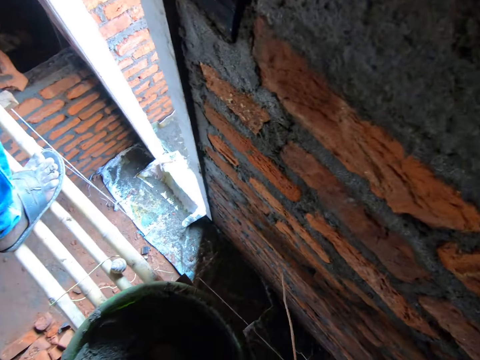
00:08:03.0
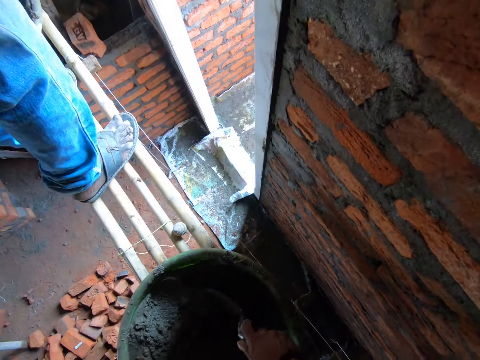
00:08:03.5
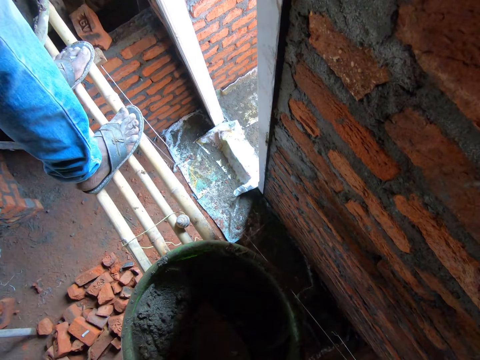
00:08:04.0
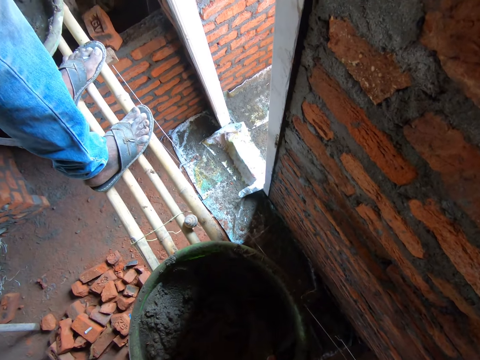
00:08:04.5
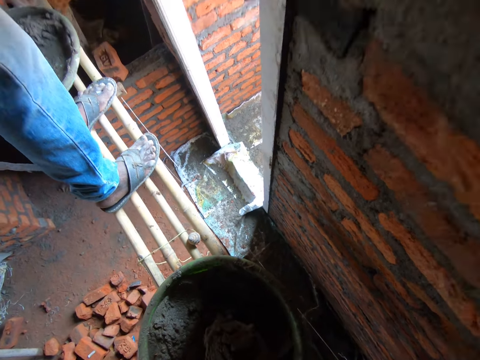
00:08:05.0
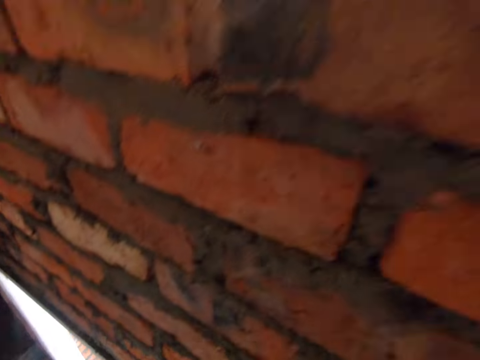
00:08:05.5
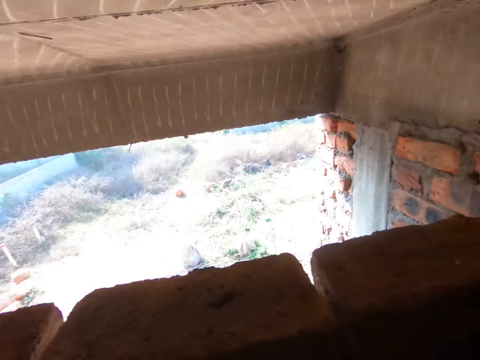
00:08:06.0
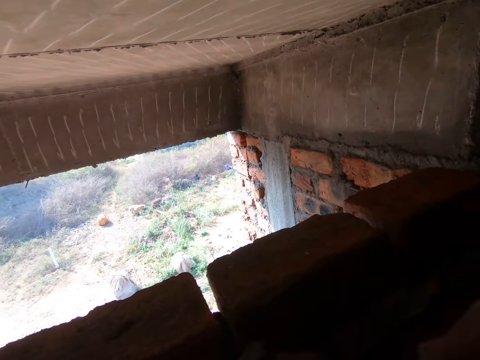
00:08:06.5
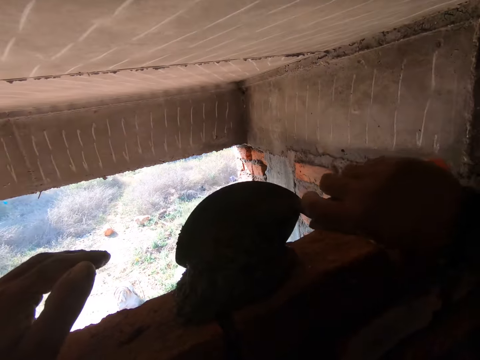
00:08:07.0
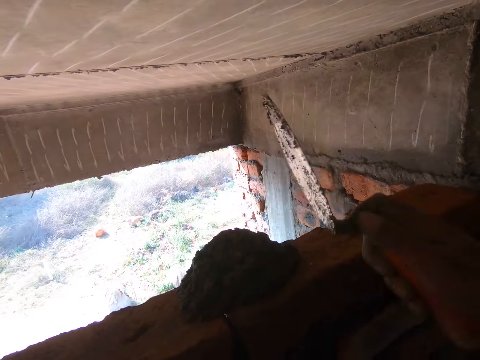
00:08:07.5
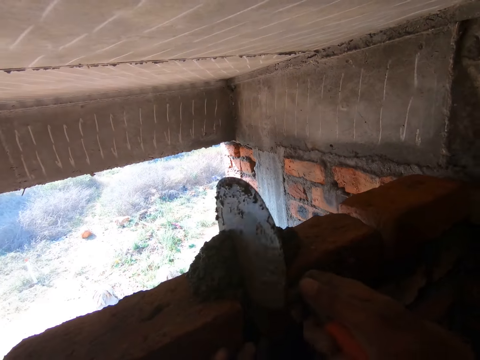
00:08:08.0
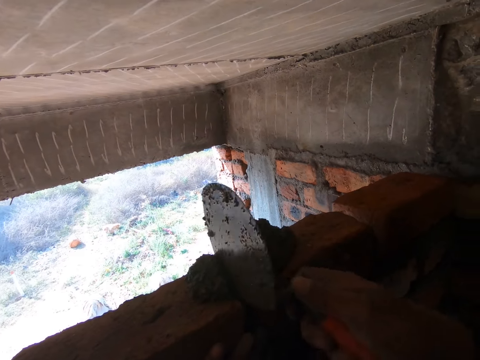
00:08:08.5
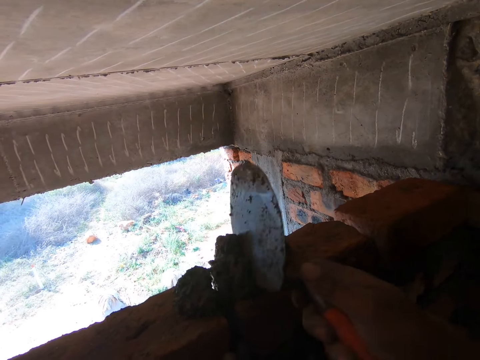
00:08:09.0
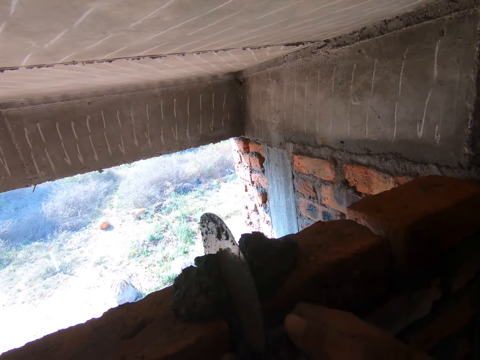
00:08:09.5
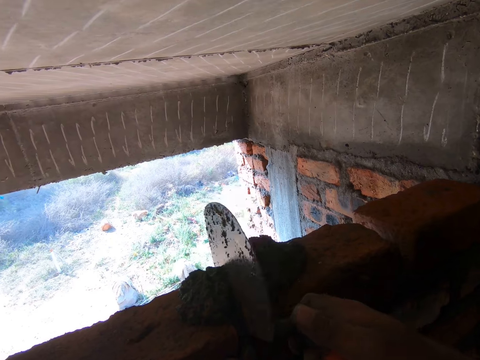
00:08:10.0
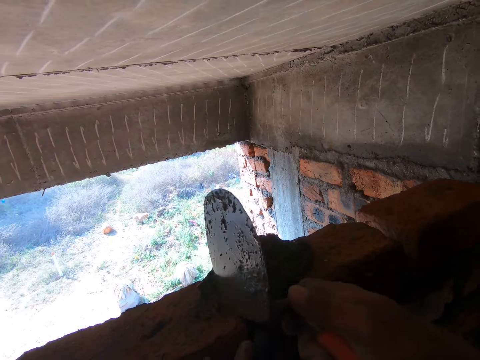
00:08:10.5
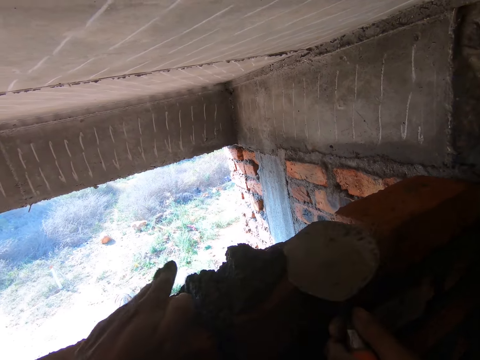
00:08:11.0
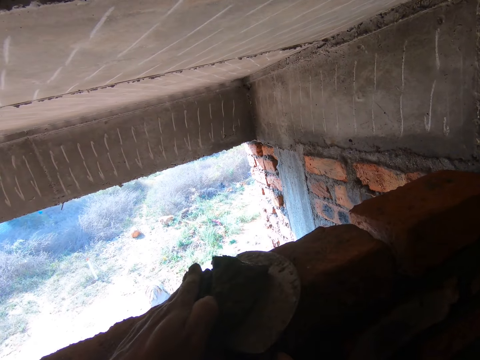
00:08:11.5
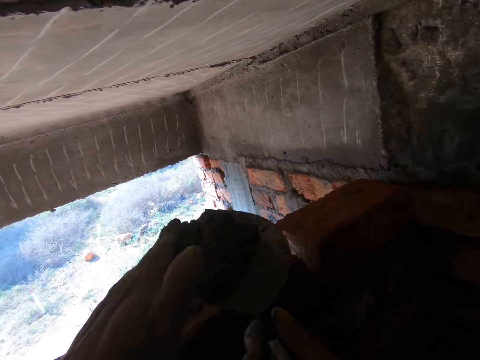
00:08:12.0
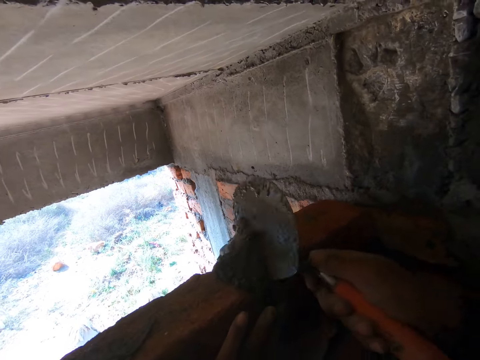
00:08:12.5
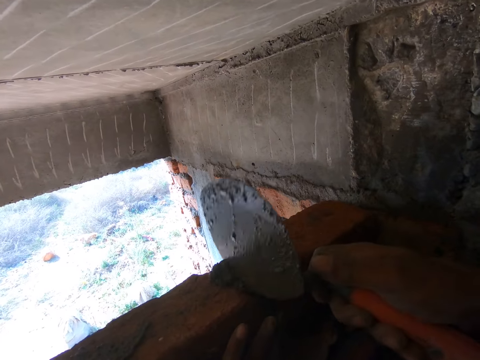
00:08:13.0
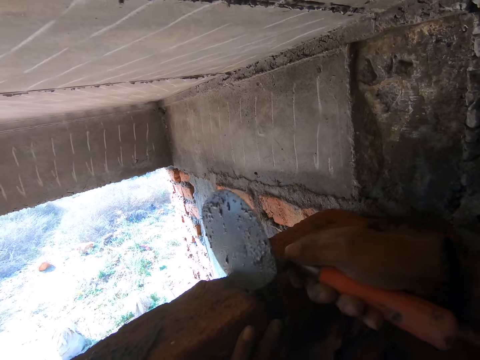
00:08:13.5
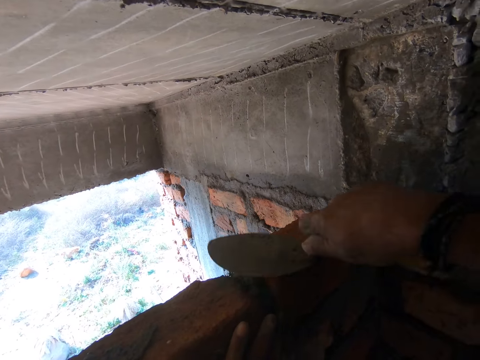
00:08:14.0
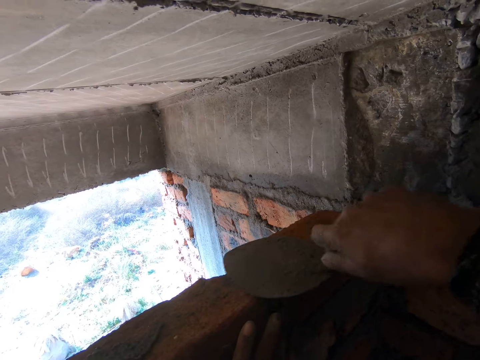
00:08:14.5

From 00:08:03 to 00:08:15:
The camera wearer picks up the trowel. They scoop mortar using the trowel. They pour the mortar on the bricks. They insert the mortar in the bricks using the trowel. They scoop the mortar using the trowel. They pour the mortar on the bricks.

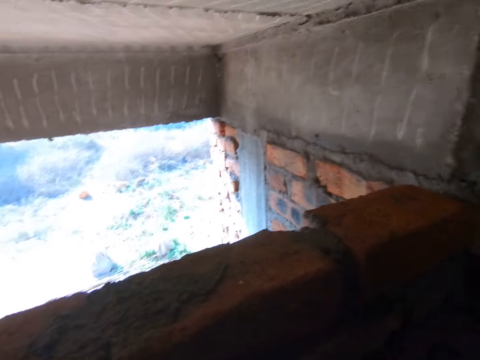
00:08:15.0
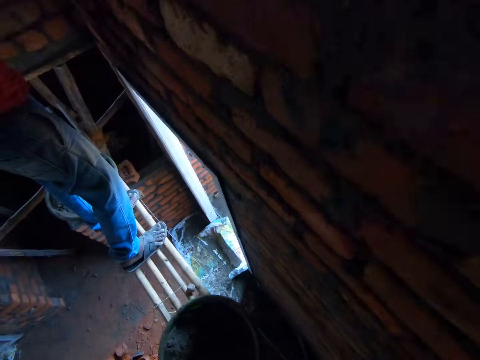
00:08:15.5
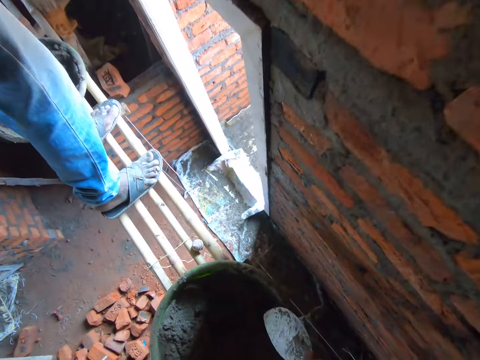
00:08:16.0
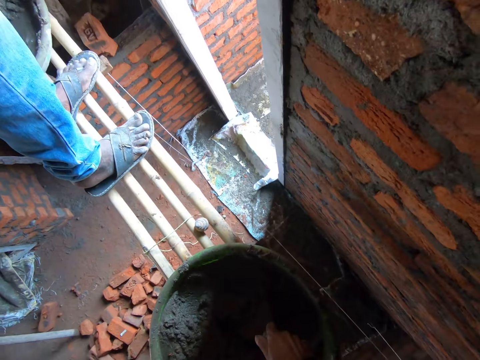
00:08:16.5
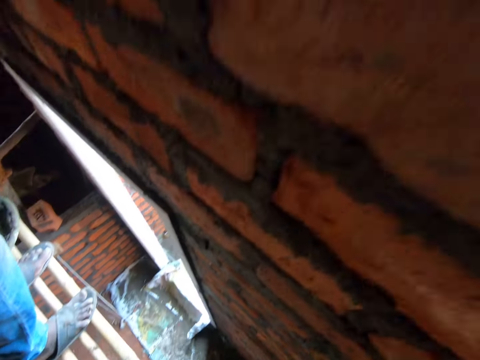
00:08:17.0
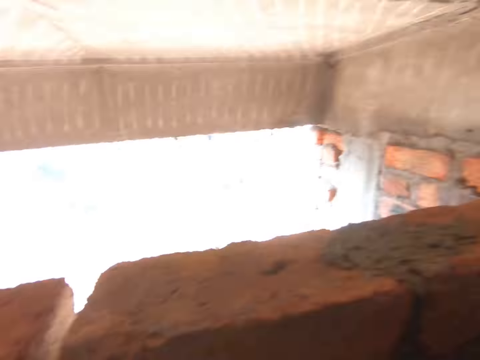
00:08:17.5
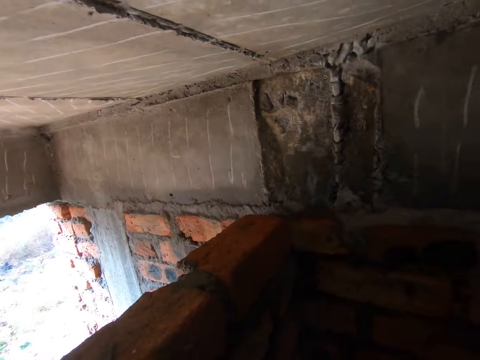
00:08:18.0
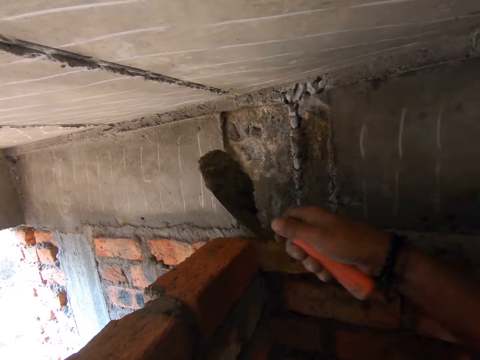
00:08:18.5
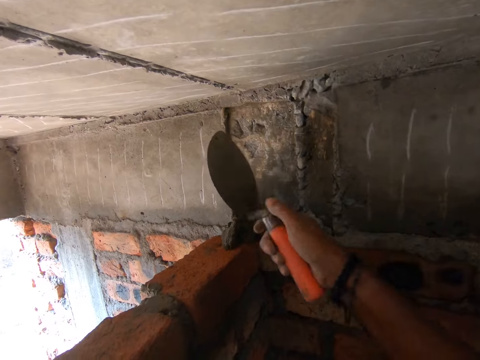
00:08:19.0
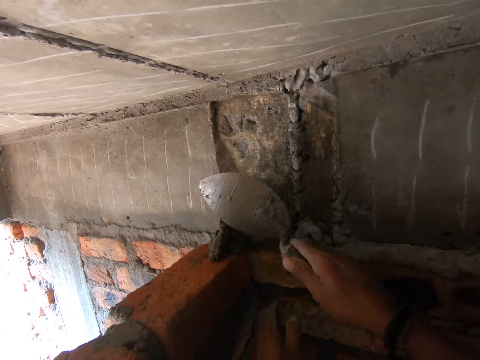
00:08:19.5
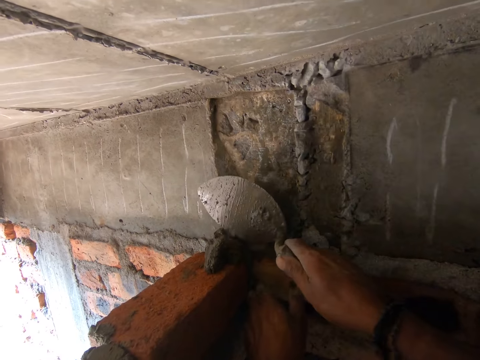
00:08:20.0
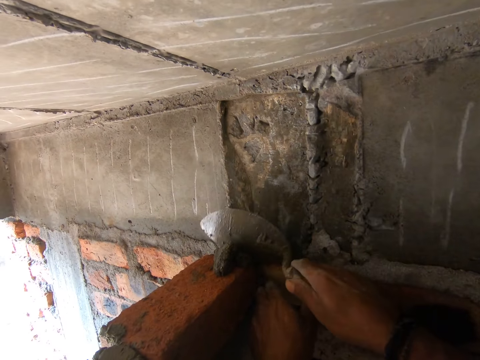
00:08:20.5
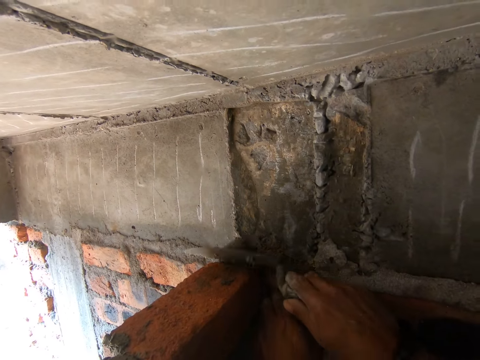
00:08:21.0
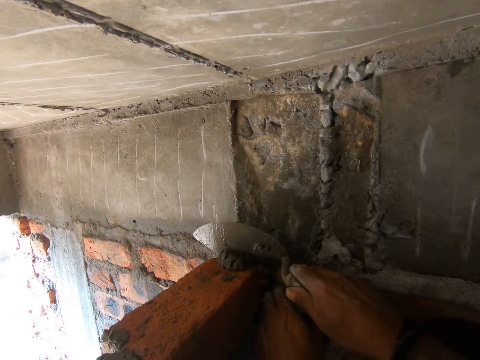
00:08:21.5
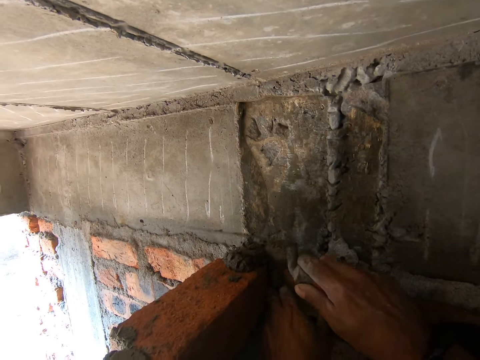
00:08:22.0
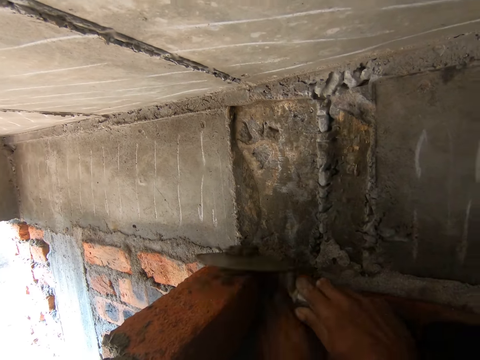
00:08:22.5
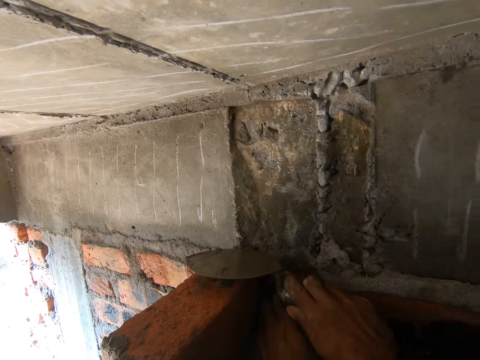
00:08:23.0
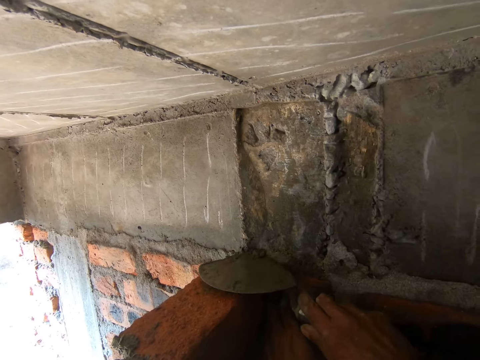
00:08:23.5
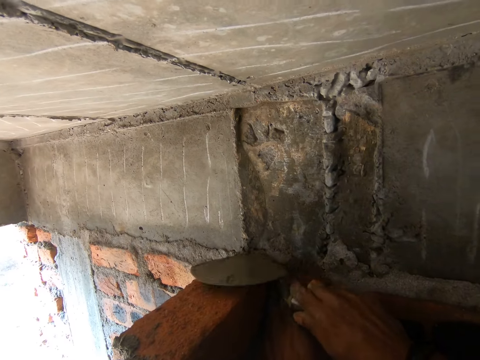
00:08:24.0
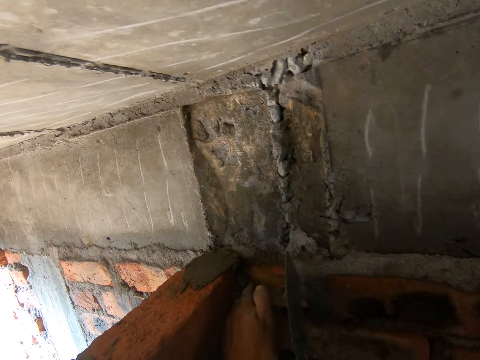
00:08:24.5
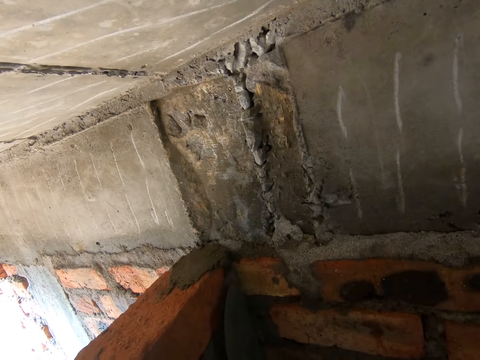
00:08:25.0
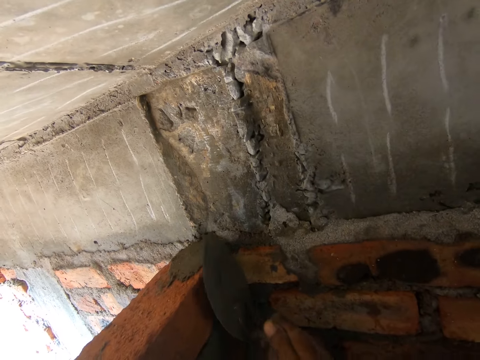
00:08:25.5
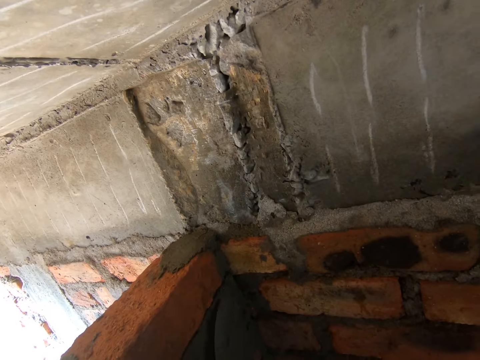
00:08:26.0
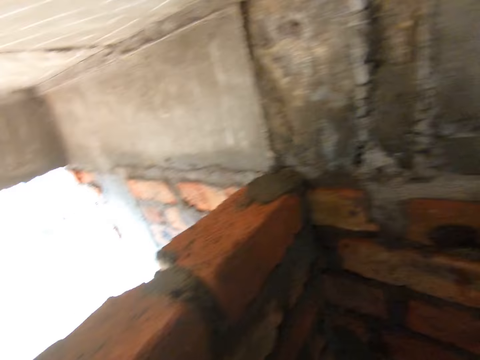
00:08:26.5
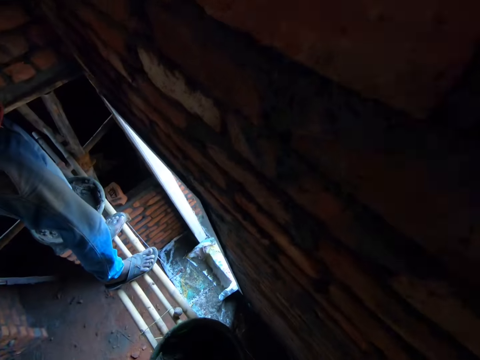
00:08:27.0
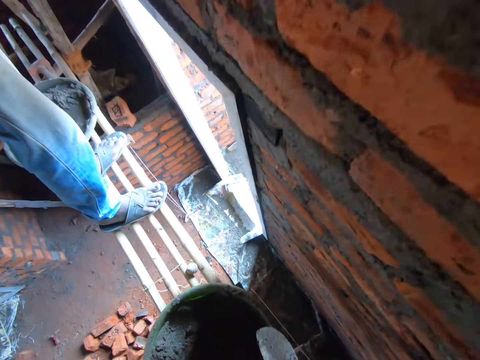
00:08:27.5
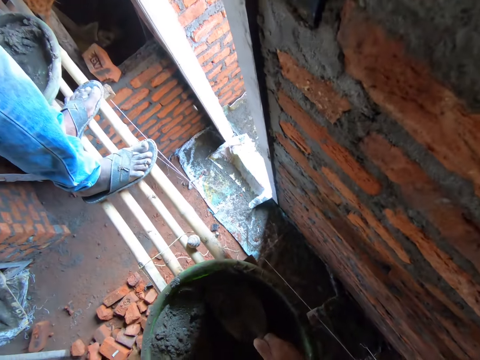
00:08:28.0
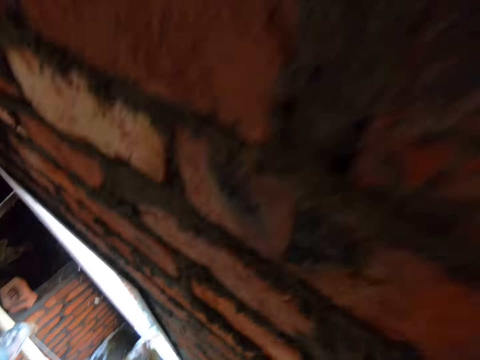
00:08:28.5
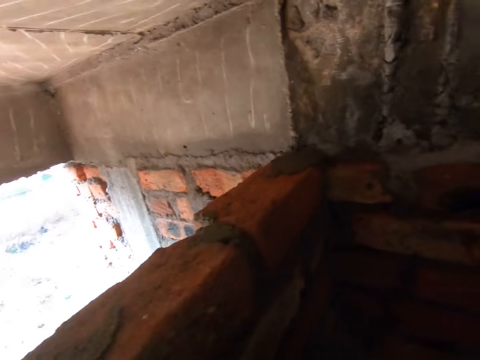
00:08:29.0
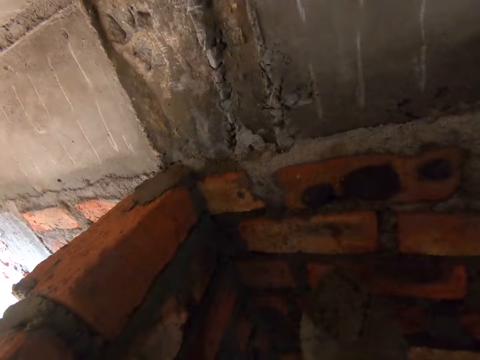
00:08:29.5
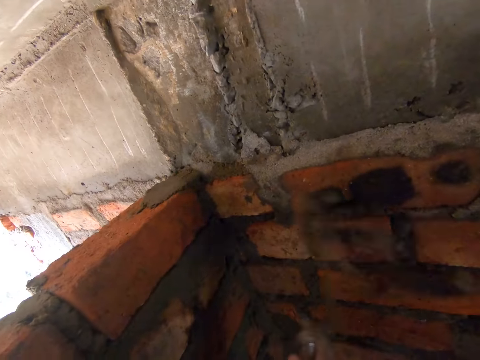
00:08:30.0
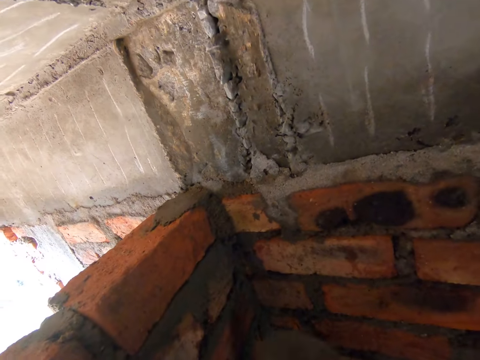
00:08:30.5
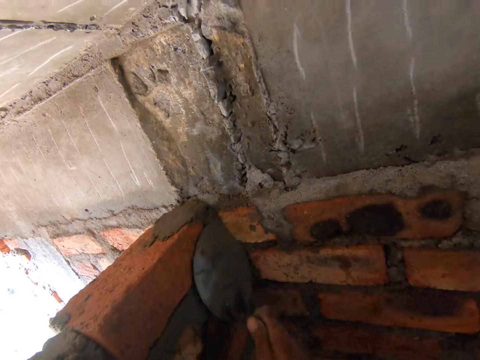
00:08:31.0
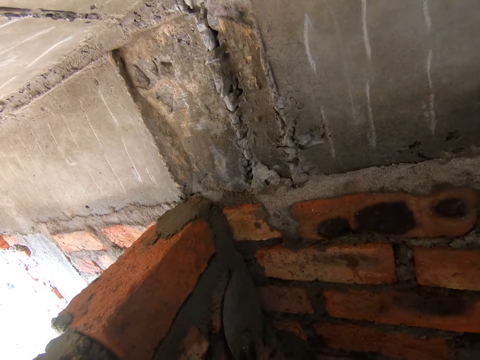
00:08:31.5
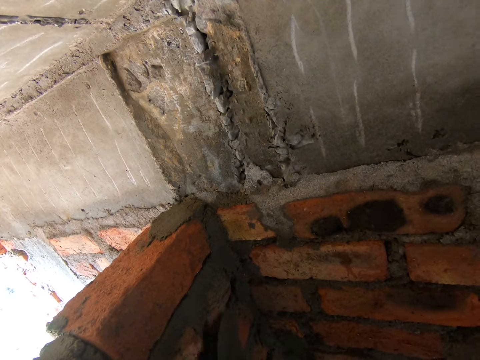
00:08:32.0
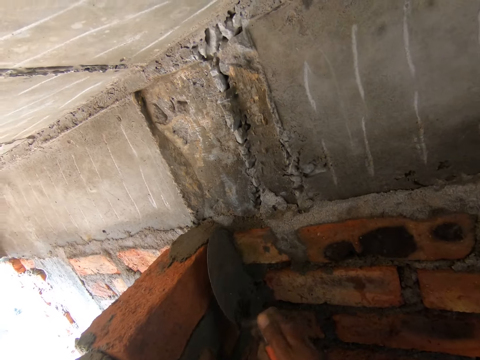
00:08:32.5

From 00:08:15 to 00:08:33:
The camera wearer scoops mortar using a trowel. They pour the mortar on the bricks. They insert the mortar in the bricks using the trowel. They scoop the mortar using the trowel. They plaster the wall. They level the mortar using the trowel.
